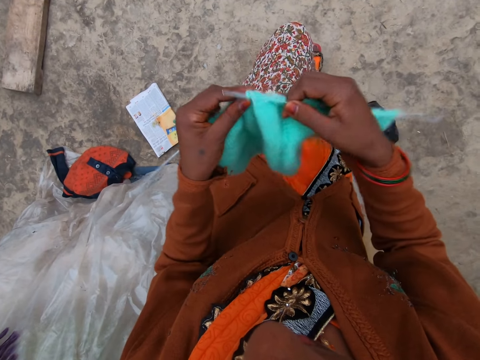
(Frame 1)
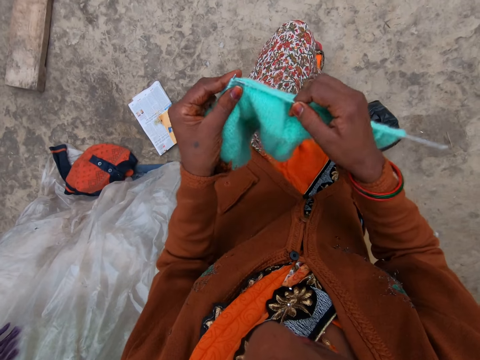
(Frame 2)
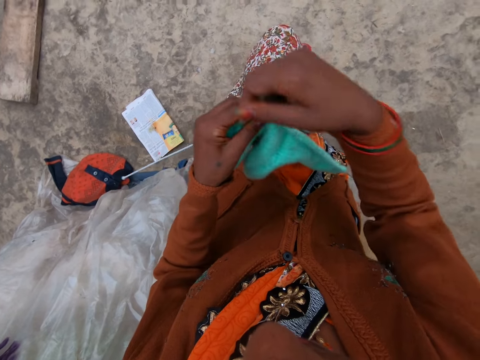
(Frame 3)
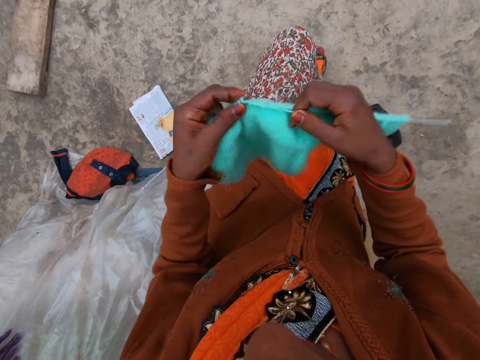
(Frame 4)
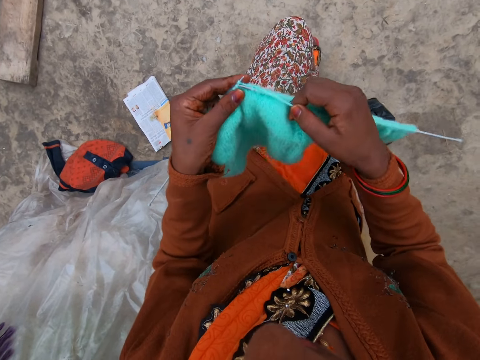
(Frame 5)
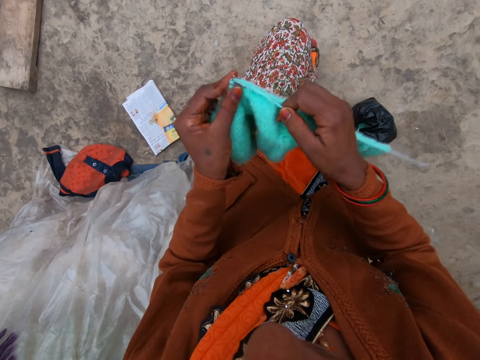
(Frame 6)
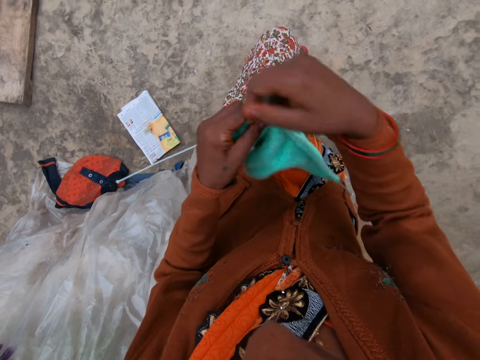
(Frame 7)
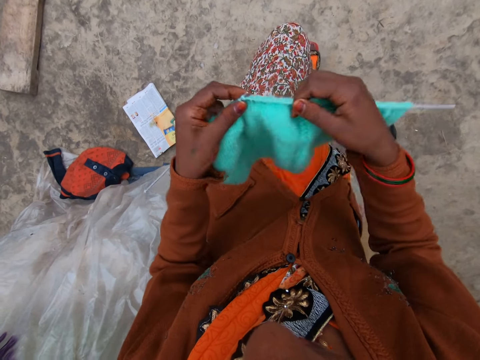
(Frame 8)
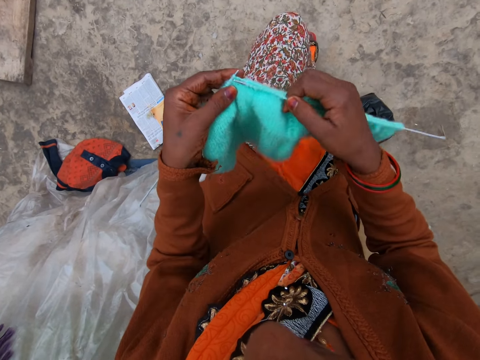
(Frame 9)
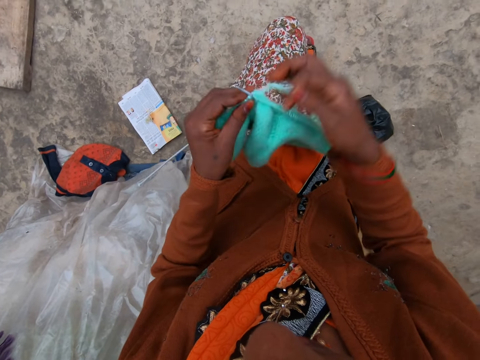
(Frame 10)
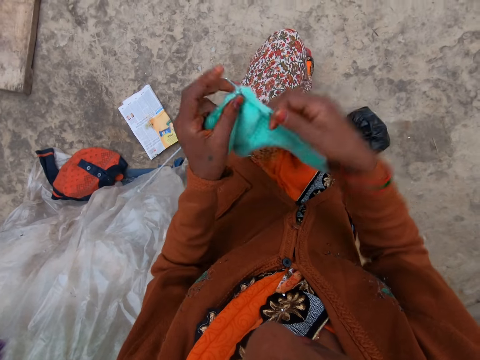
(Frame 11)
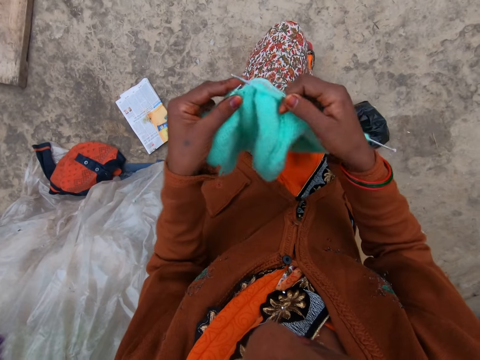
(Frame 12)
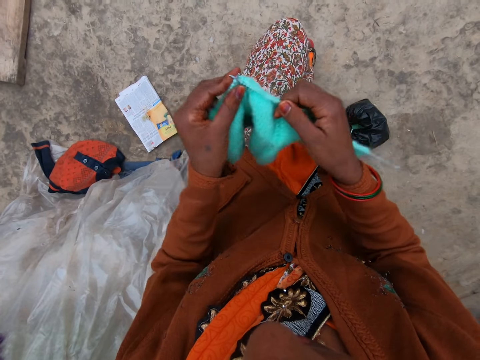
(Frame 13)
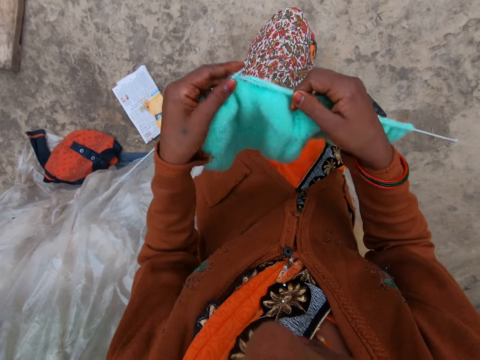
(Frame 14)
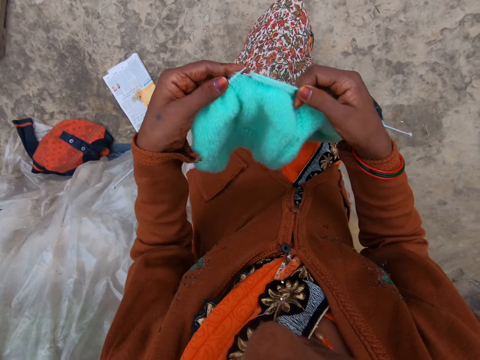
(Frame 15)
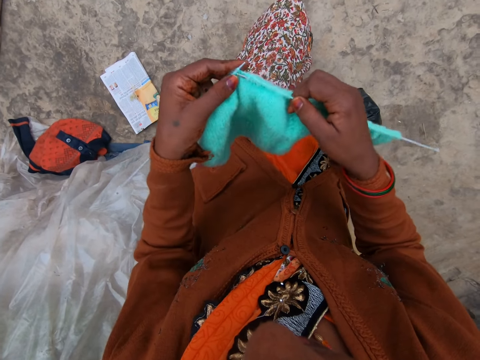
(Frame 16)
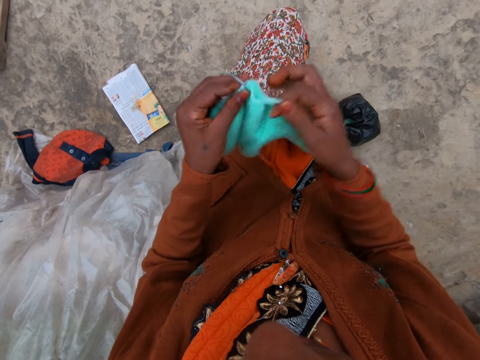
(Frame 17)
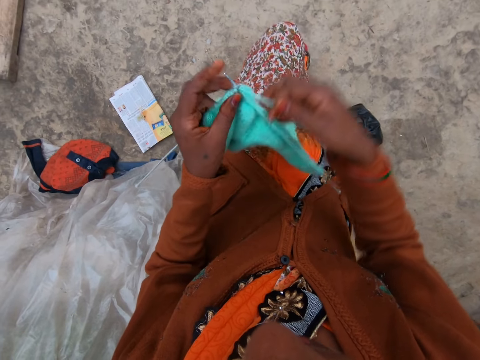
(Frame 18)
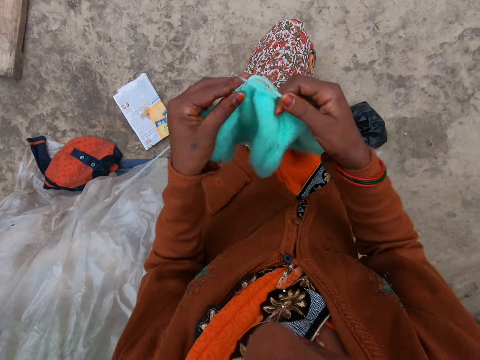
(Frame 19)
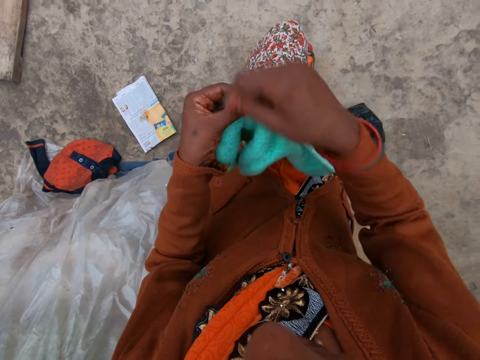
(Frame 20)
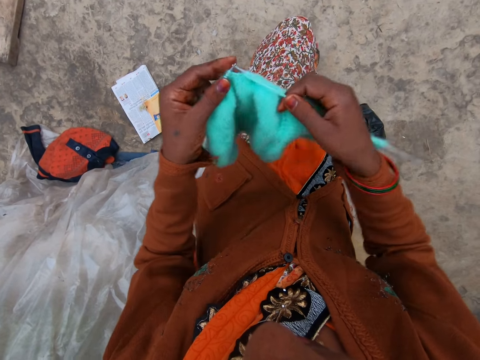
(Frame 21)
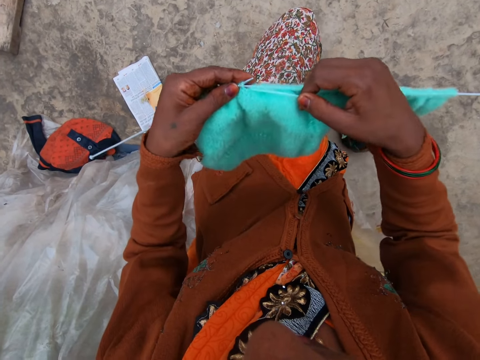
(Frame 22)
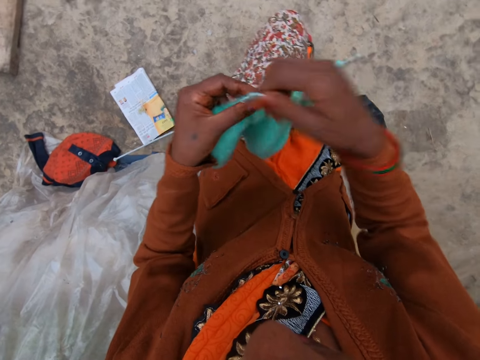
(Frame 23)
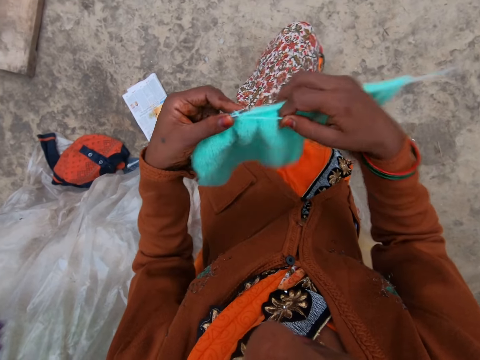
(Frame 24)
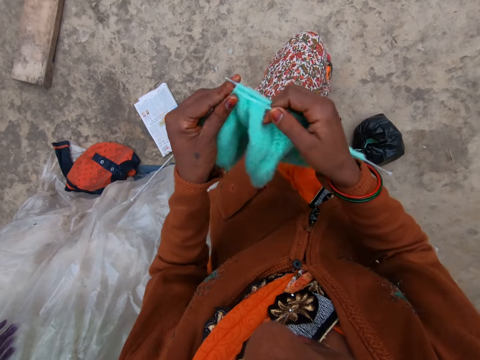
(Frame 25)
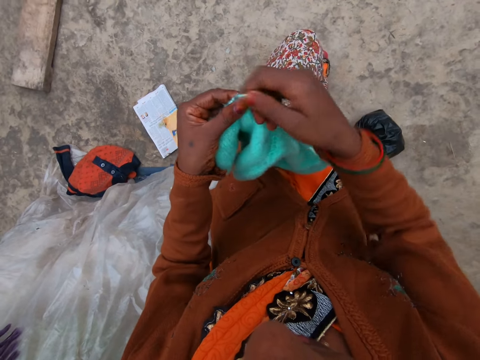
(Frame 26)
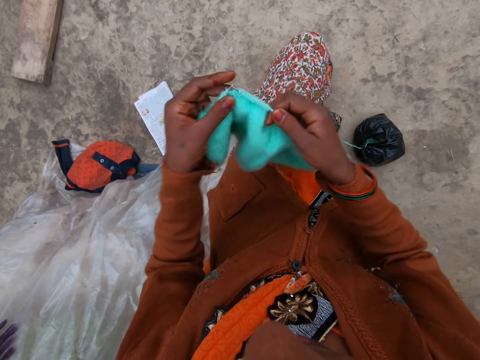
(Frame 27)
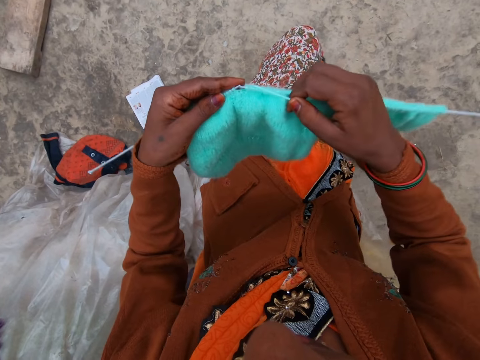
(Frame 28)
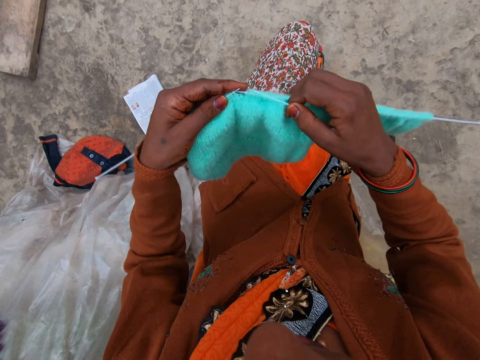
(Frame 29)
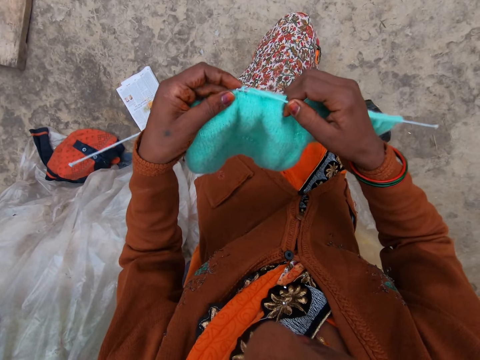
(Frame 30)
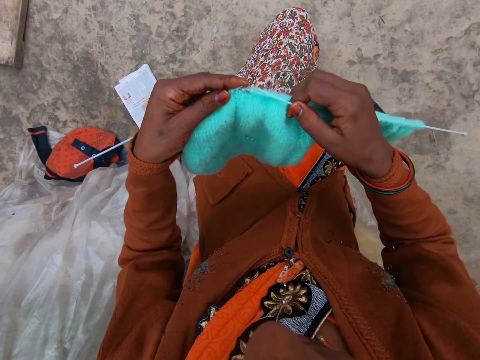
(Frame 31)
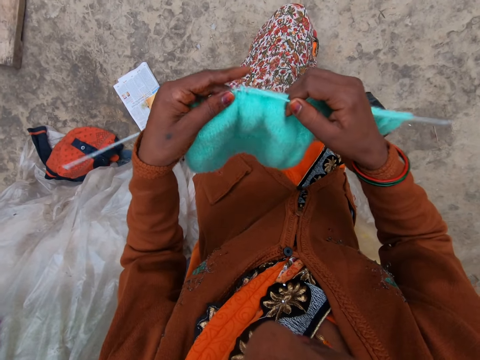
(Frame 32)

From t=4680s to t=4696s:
The camera wearer knits a piece of fabric with a knitting needle. They coil a knitting thread on the knitting needle. They knit the piece of fabric with the knitting needle. They coil the knitting thread on the knitting needle. They knit the piece of fabric with the knitting needle. They coil the knitting thread on the knitting needle. They knit the piece of fabric with the knitting needle. They coil the knitting thread on the knitting needle. They knit the piece of fabric with the knitting needle. They coil the knitting thread on the knitting needle. They knit the piece of fabric with the knitting needle. They coil the knitting thread on the knitting needle. They knit the piece of fabric with the knitting needle.

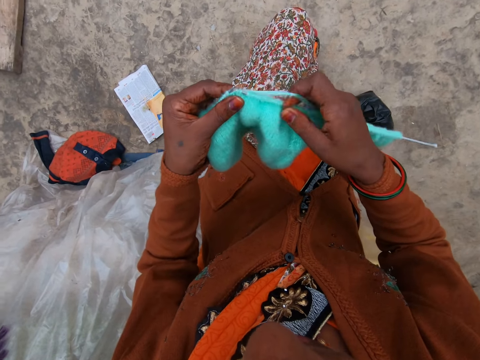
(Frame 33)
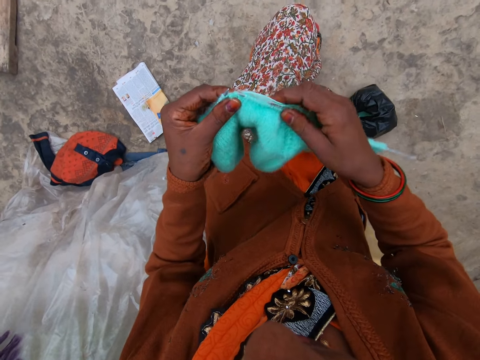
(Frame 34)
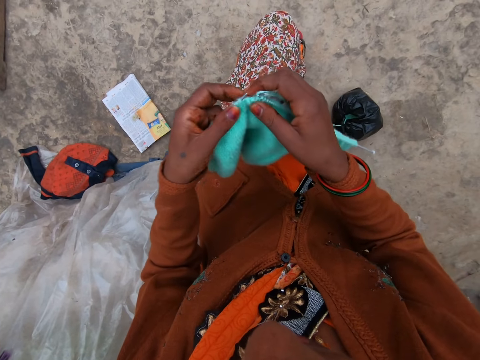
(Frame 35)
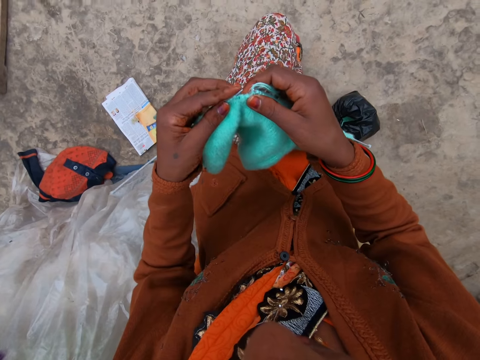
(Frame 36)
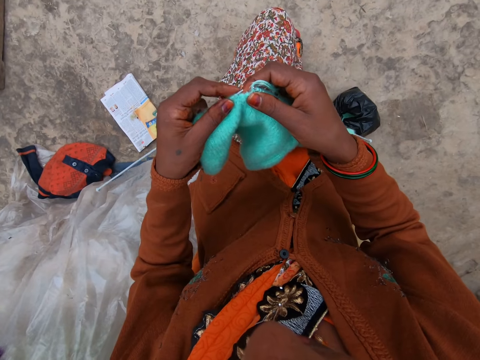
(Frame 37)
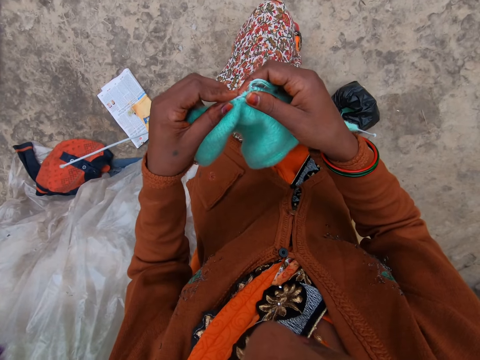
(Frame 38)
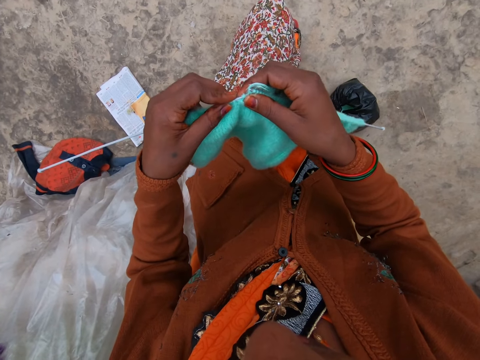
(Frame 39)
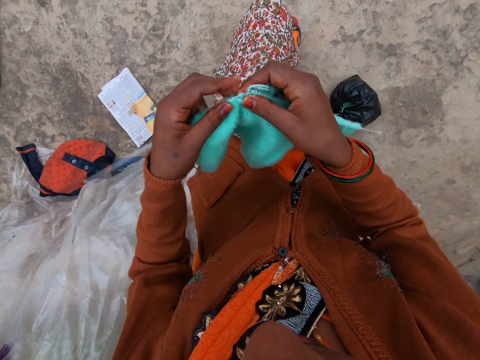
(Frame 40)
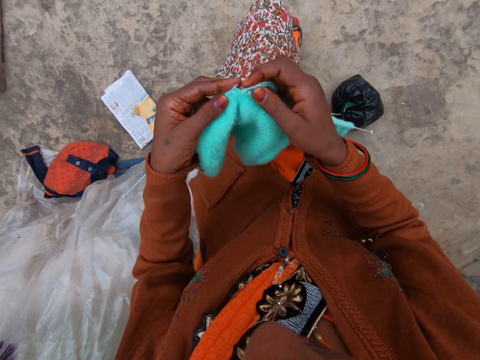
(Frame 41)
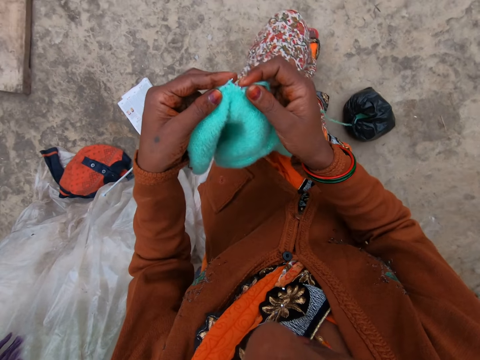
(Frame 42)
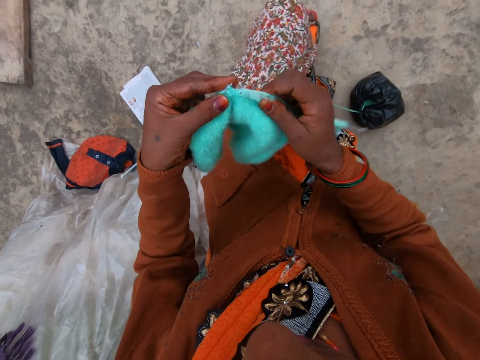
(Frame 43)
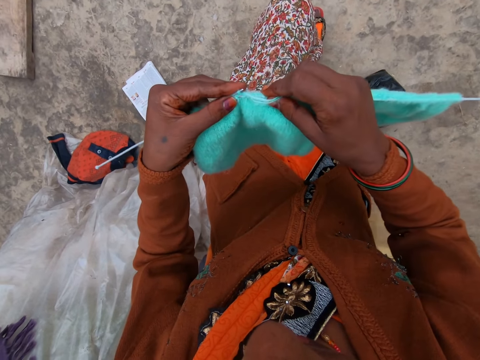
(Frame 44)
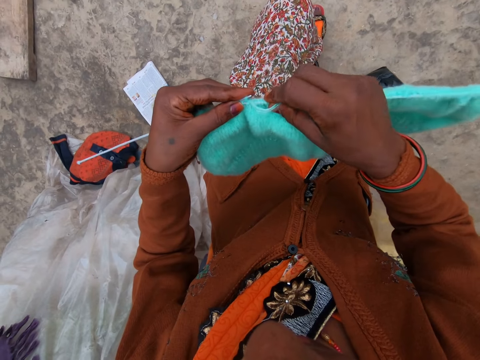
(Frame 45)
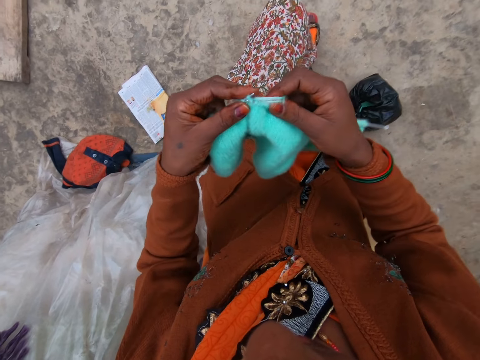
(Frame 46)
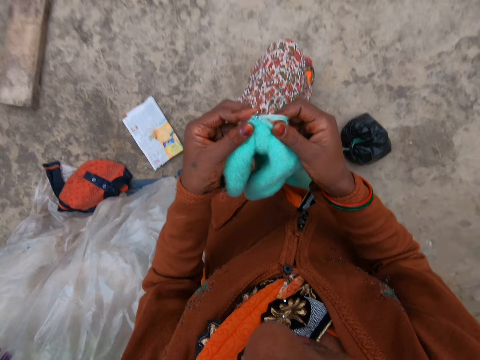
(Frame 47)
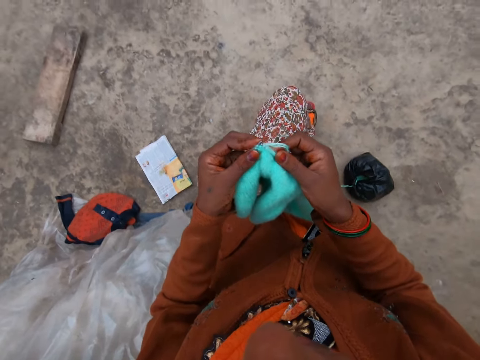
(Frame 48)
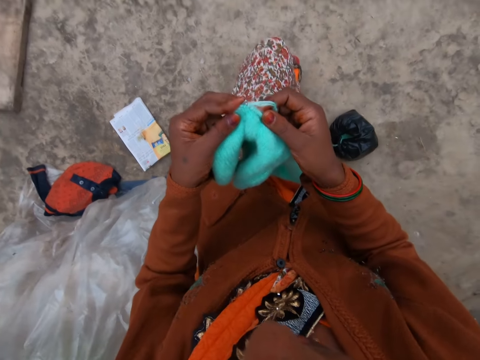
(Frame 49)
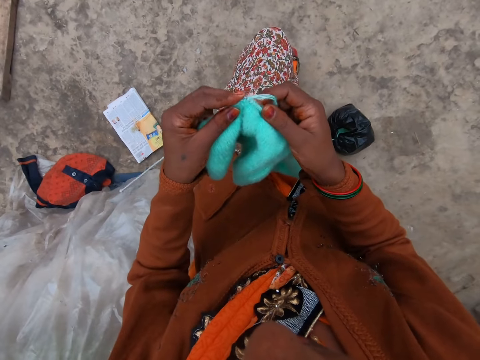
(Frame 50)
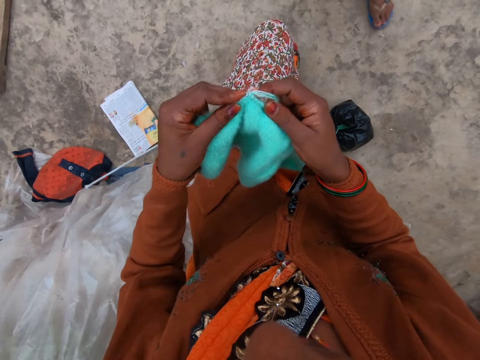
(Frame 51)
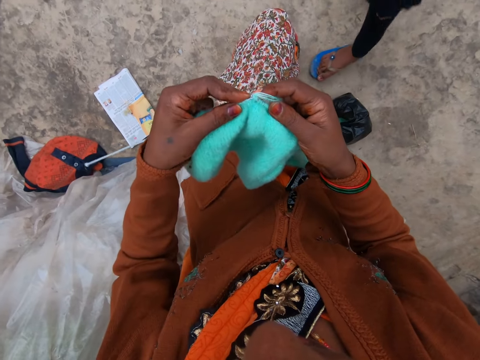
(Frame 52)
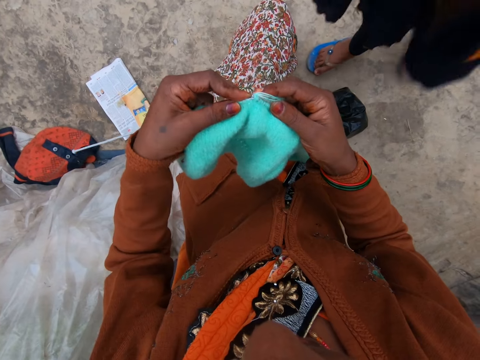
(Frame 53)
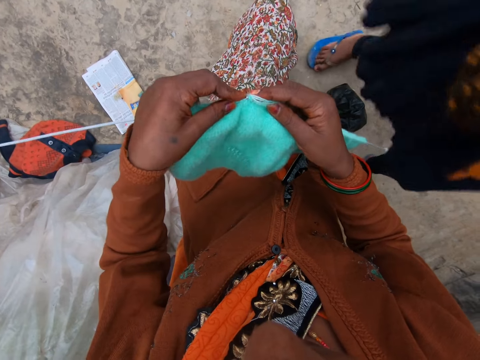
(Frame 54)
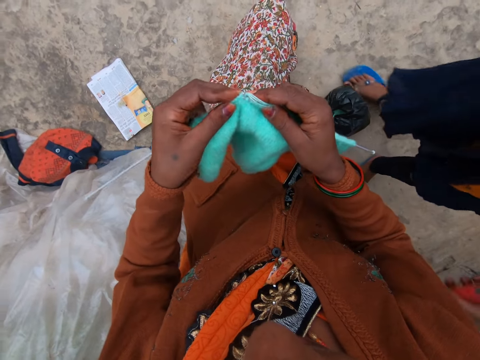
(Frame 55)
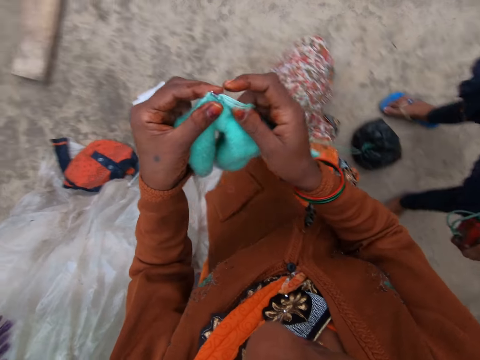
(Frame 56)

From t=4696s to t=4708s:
The camera wearer adjusts a knitted fabric on a knitting needle. They knit a piece of fabric with a knitting needle. They adjust the knitted fabric on a lap. They knit the piece of fabric with the knitting needle. They interact with a lady. The lady walks around a verandah. The lady walks to the camera wearer. The camera wearer knits the piece of fabric with the knitting needle.
